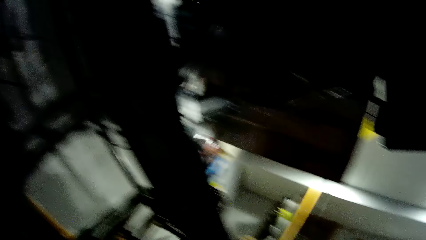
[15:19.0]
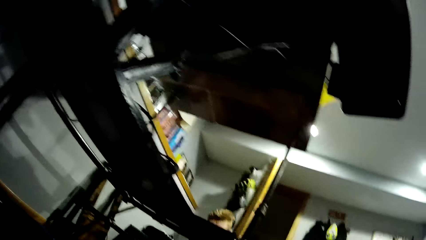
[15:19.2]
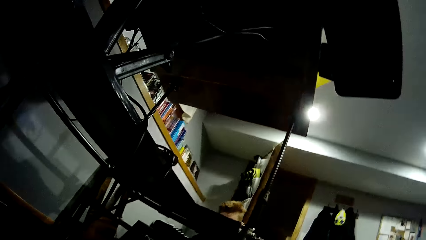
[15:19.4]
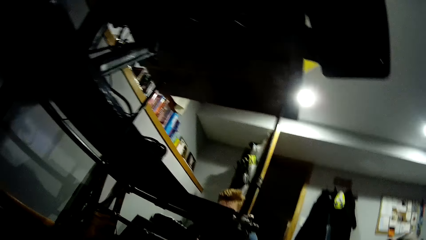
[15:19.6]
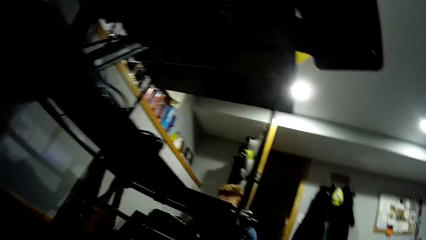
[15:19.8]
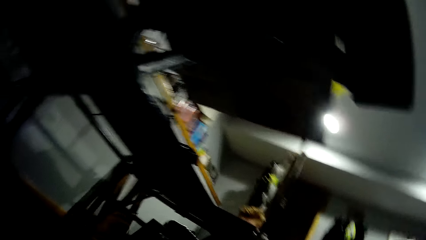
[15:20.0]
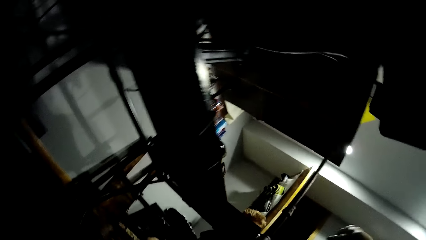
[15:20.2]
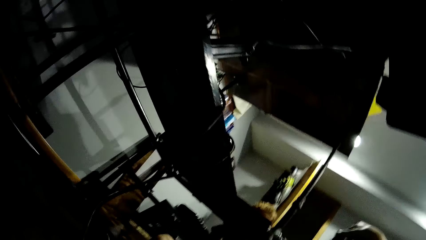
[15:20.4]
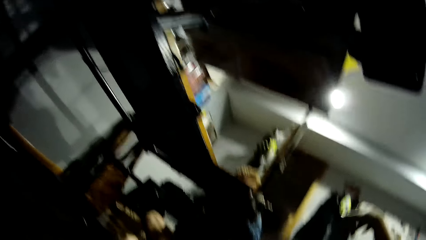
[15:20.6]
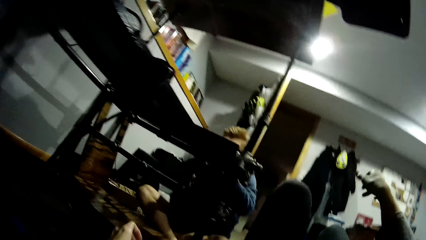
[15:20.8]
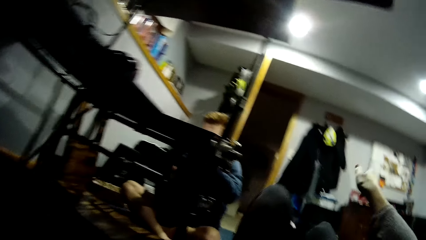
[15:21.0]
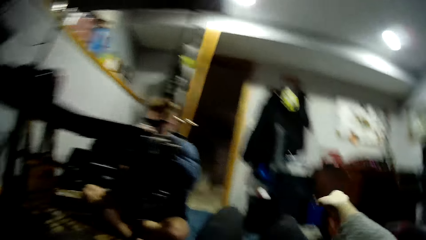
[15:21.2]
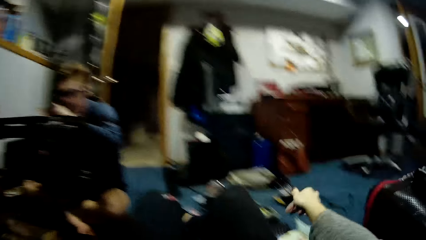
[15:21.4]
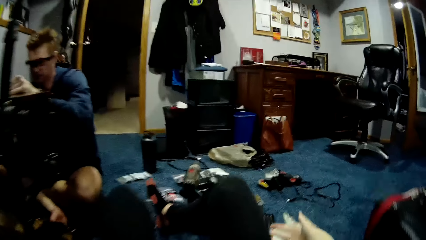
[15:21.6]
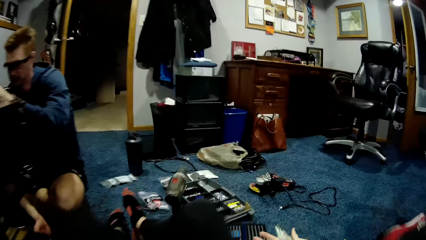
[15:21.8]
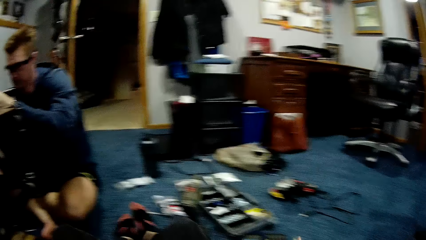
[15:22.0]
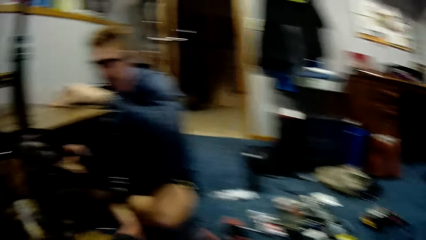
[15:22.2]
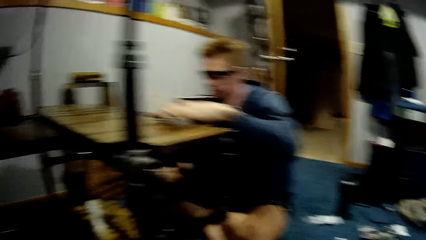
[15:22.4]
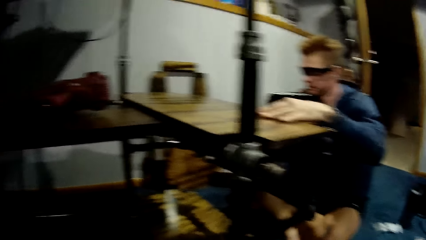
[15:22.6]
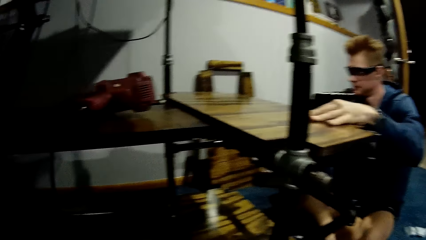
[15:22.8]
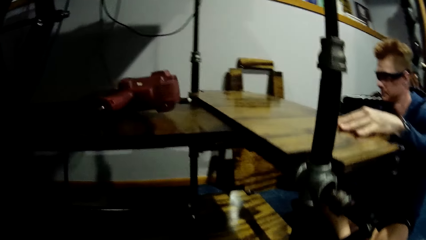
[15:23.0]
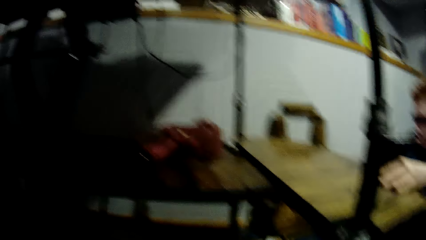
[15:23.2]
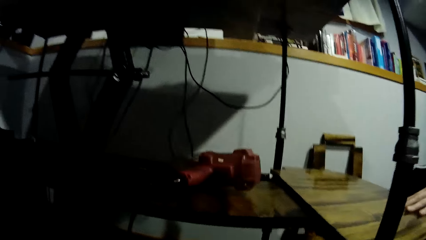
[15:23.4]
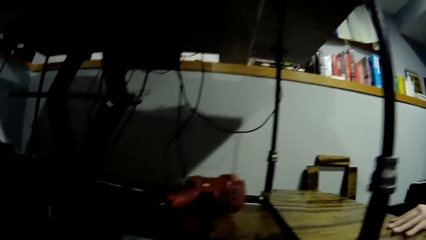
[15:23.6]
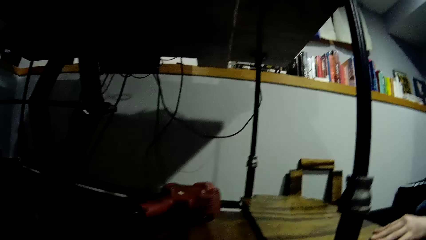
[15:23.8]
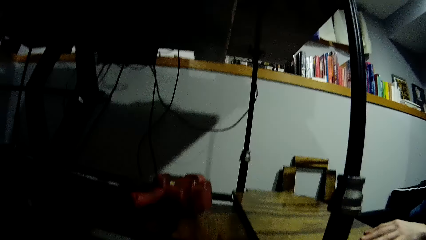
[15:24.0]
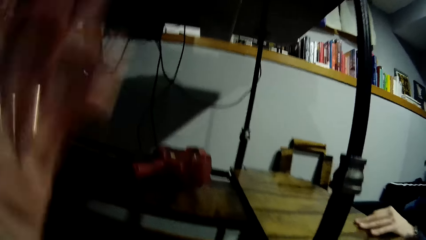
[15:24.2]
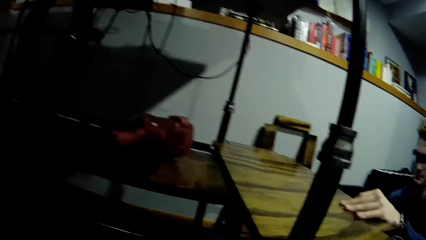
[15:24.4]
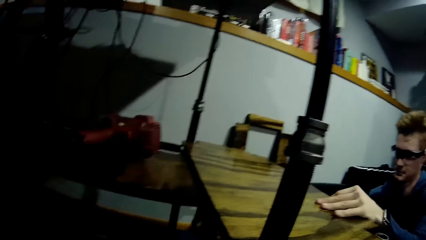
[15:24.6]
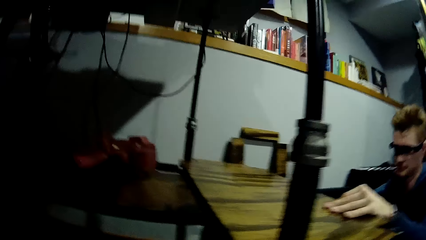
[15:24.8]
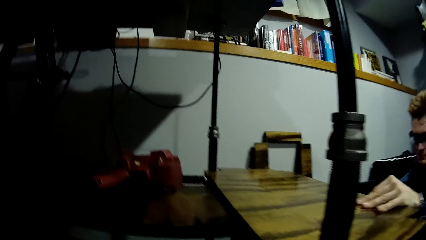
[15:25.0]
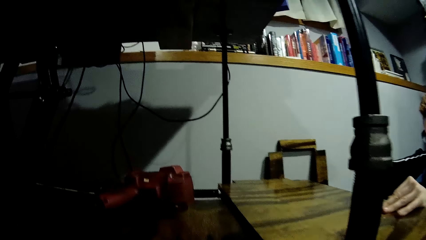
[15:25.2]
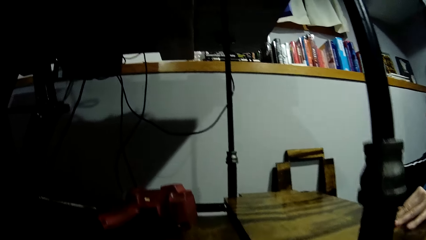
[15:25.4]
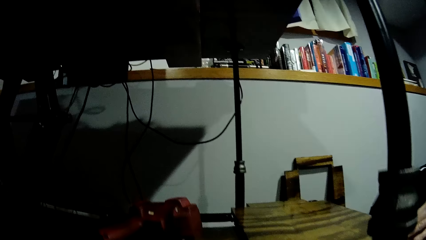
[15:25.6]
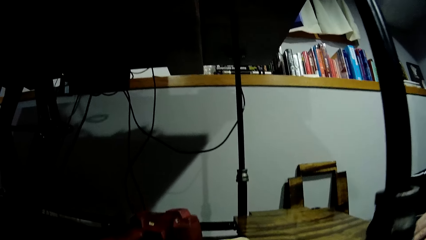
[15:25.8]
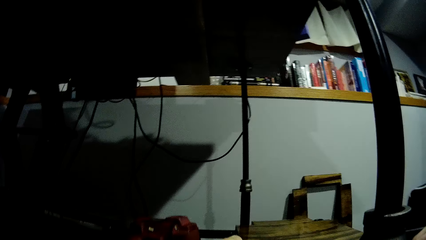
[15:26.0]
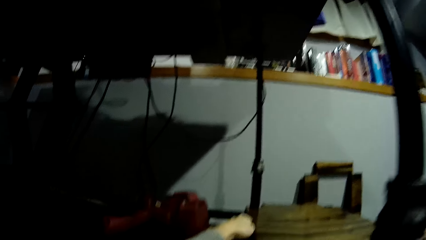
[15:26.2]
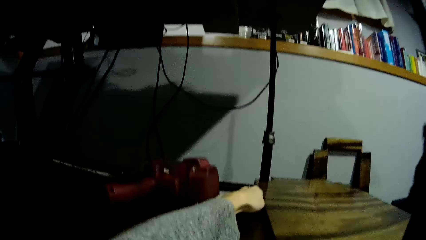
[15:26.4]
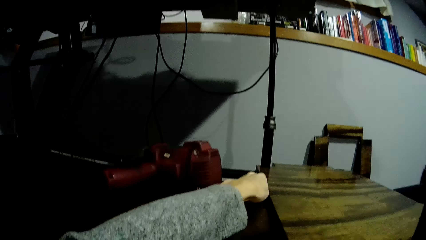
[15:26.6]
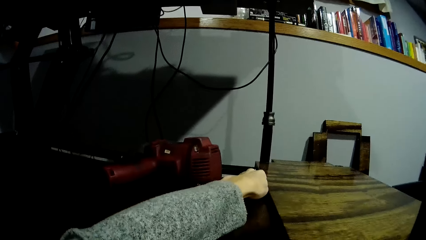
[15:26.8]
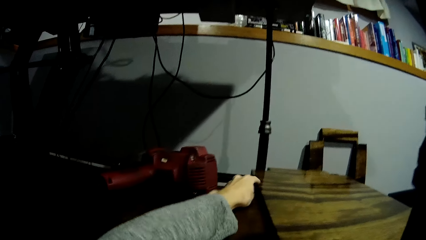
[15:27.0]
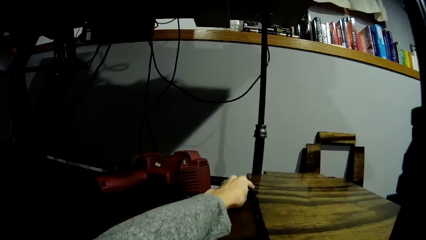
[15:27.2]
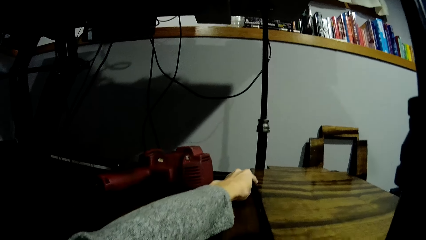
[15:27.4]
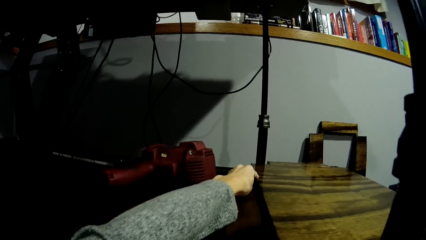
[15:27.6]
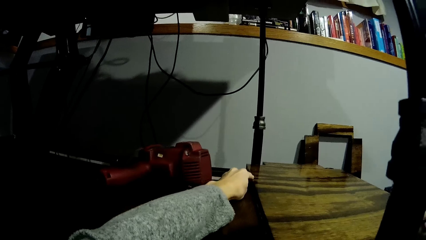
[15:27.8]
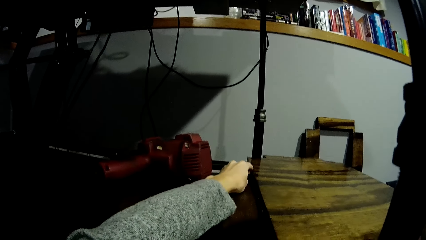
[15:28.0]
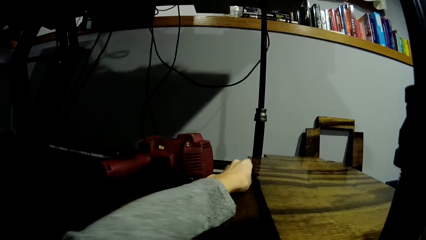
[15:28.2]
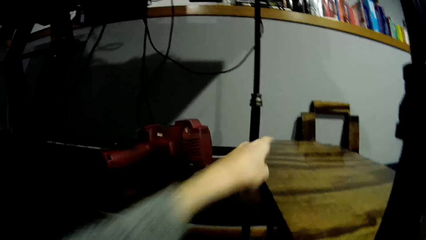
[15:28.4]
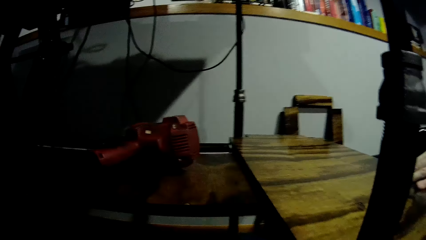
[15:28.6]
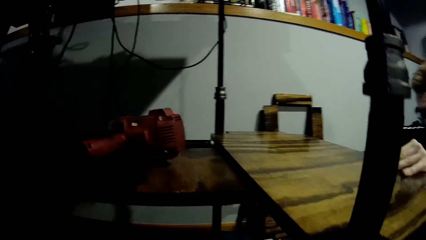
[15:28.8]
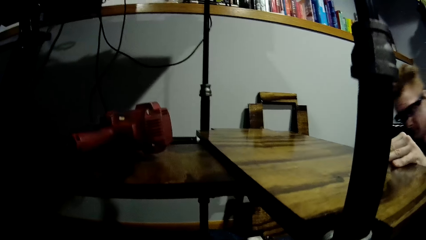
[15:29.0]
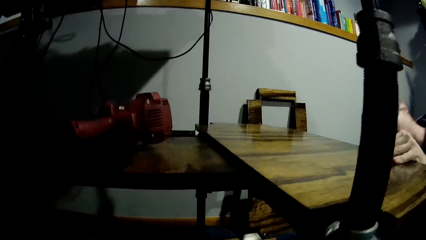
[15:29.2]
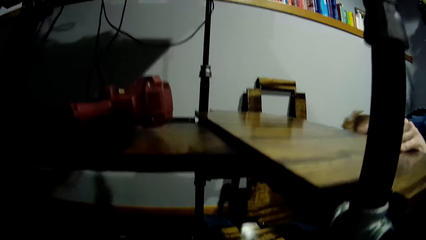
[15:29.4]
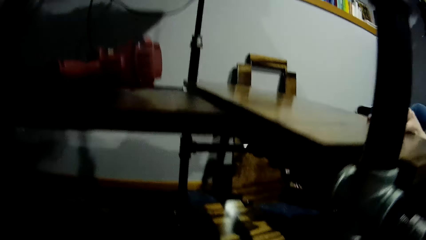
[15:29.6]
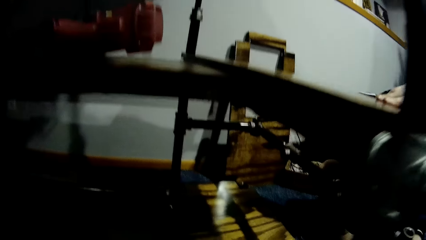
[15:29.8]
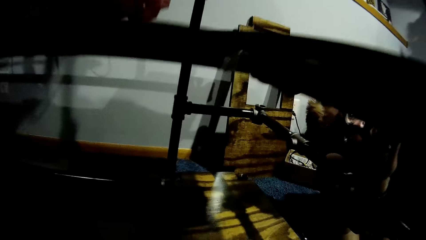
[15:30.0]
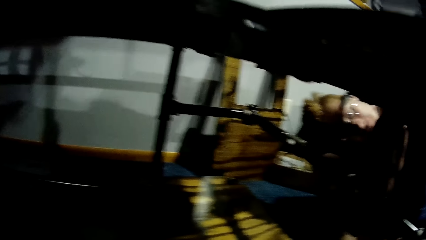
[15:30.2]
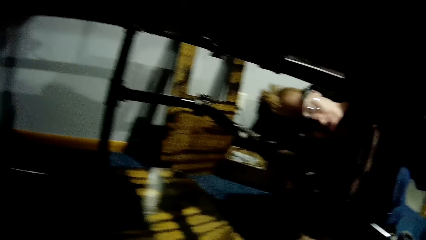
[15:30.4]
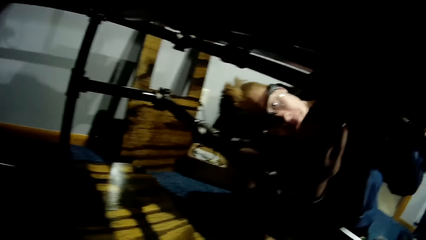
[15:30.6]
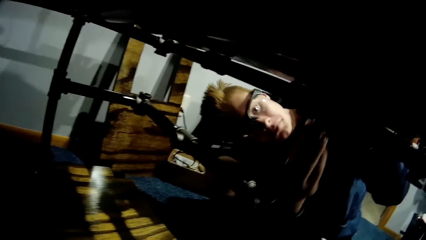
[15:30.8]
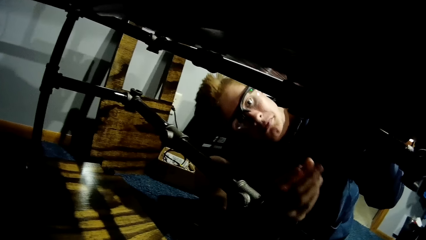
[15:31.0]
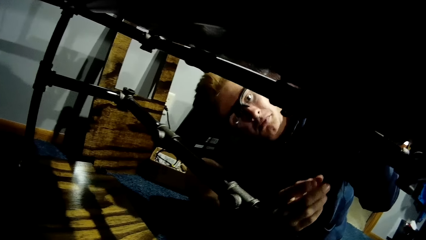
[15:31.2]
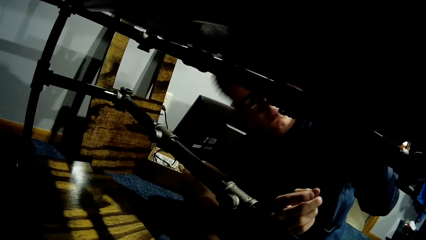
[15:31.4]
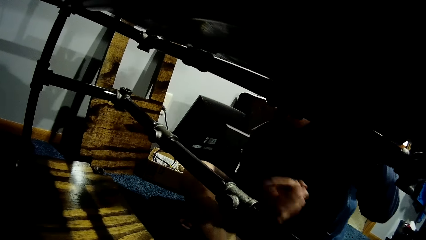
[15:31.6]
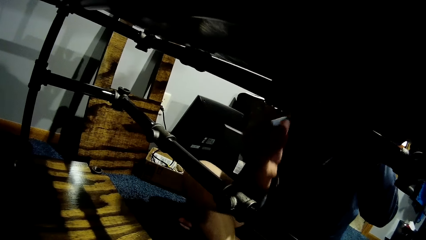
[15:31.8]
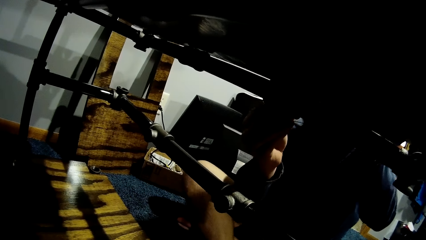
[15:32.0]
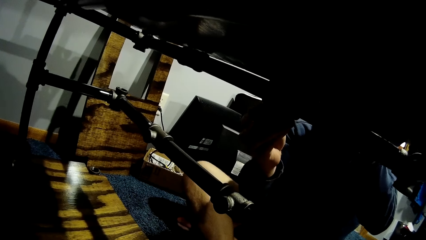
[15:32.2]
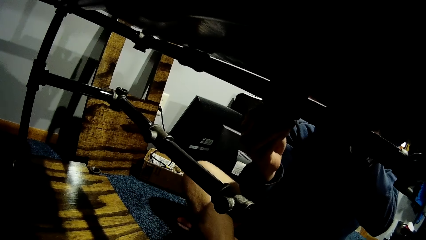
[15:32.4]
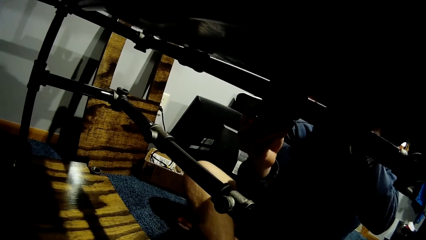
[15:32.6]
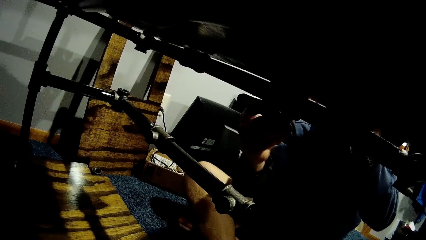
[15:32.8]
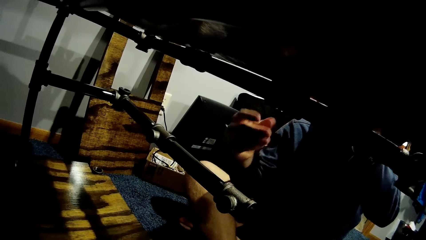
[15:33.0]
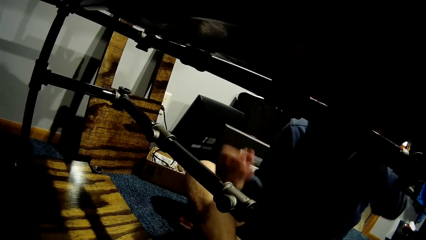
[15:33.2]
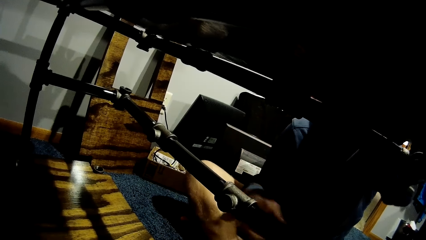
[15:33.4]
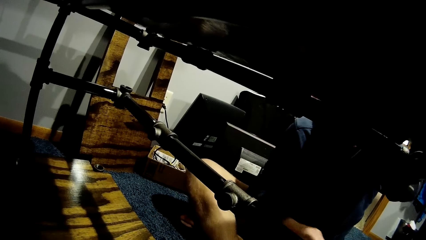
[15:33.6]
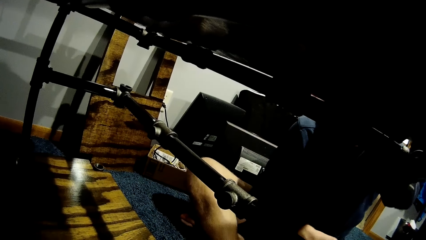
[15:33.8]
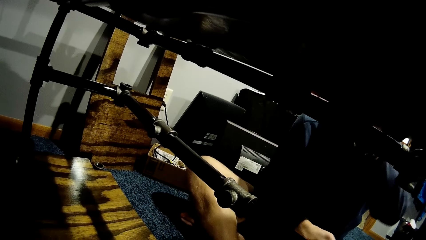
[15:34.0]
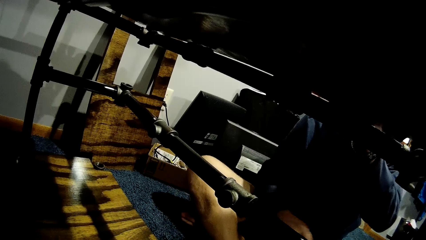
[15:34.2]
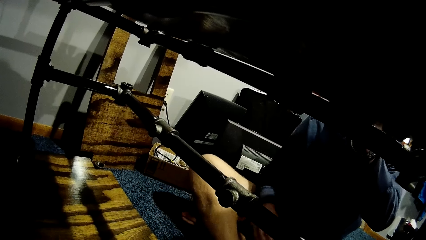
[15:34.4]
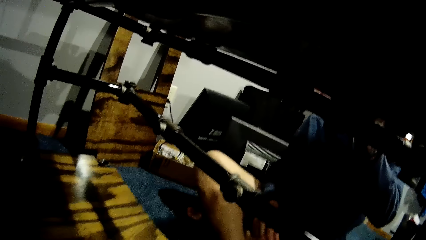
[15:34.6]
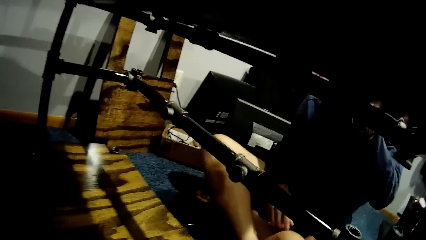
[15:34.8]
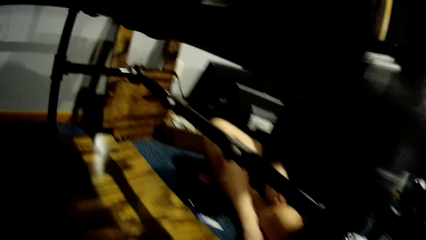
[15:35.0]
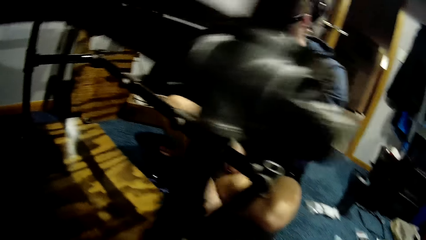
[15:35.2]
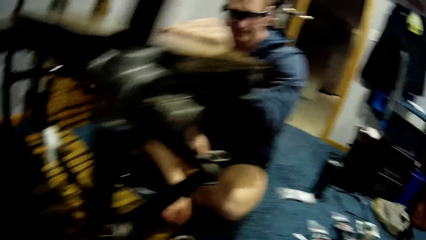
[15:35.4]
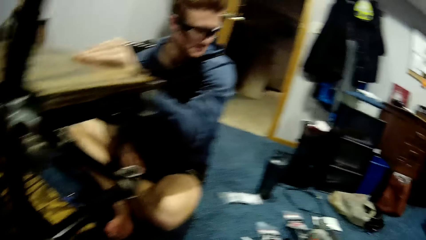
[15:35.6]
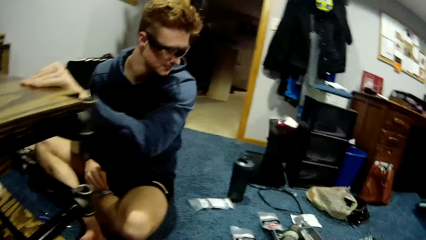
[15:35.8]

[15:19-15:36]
The camera wearer looks around the room. They walk towards a man. The man stares at the shelf. The man places his left hand on the tray rack. The camera wearer adjusts the camera. They touch the board. They stare at the metal pipe frame. The man loosens a bolt under the tray with his right hand. The man touches the metal pipe frame.
